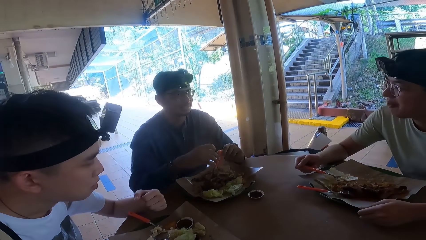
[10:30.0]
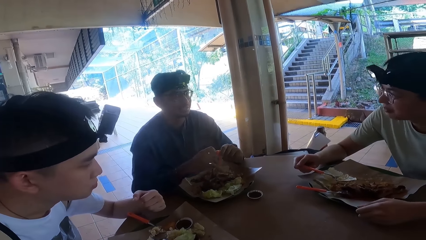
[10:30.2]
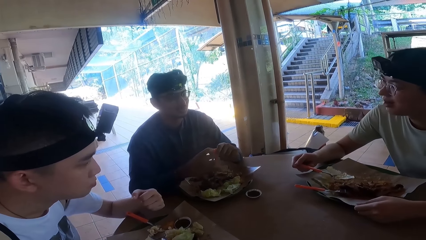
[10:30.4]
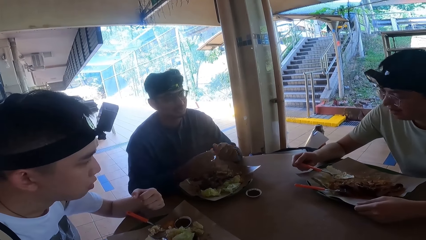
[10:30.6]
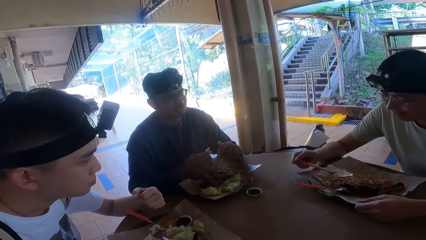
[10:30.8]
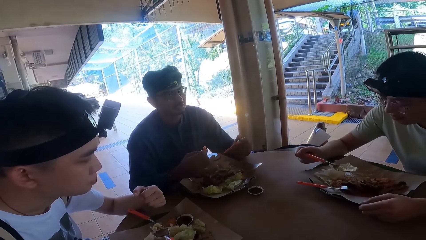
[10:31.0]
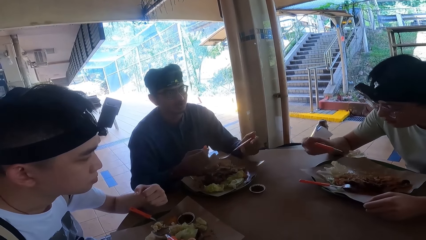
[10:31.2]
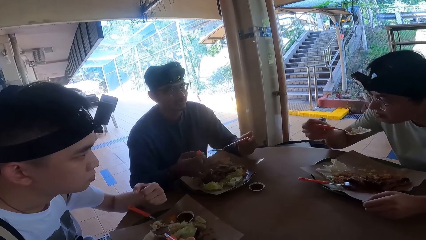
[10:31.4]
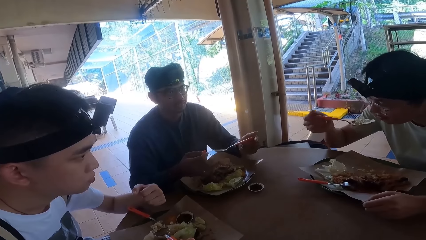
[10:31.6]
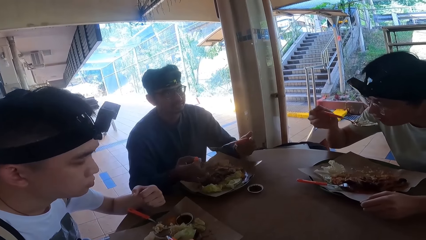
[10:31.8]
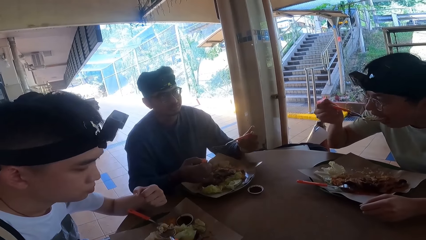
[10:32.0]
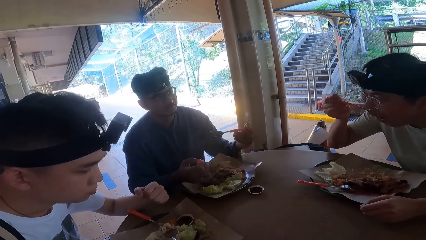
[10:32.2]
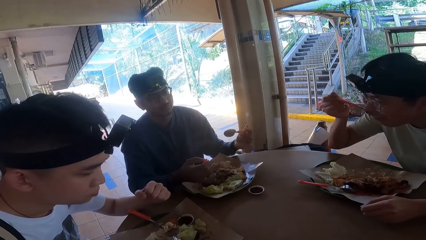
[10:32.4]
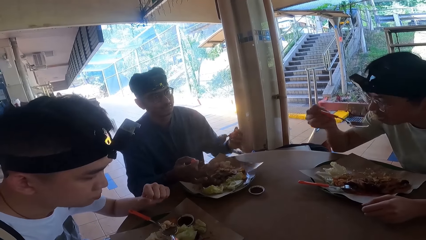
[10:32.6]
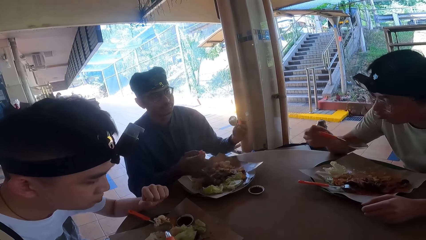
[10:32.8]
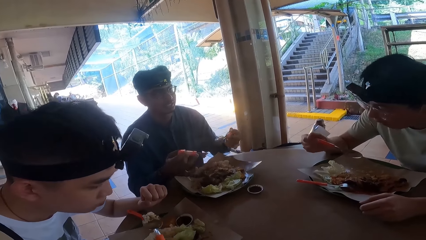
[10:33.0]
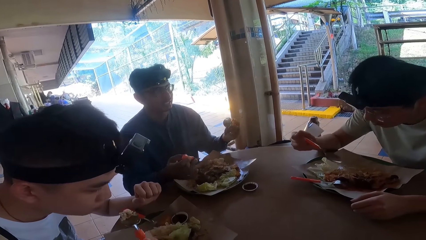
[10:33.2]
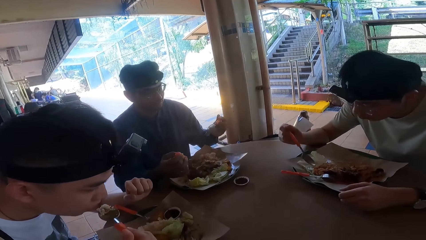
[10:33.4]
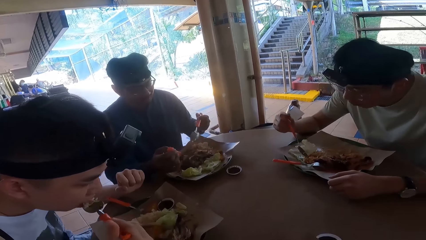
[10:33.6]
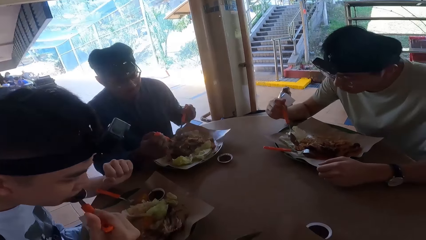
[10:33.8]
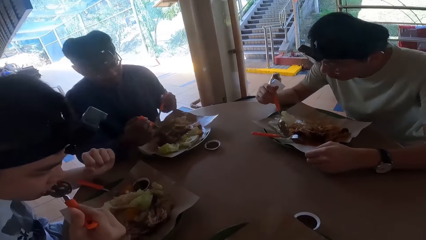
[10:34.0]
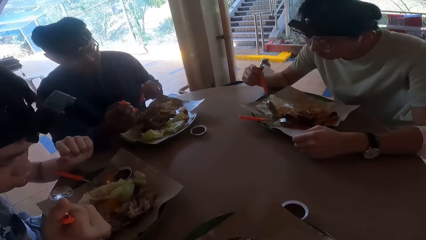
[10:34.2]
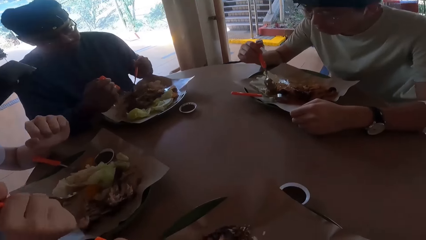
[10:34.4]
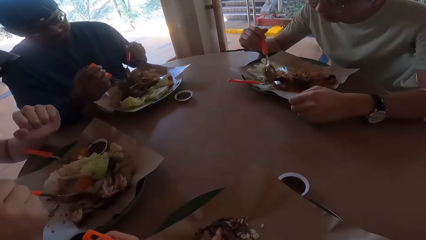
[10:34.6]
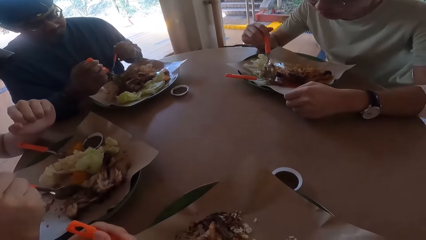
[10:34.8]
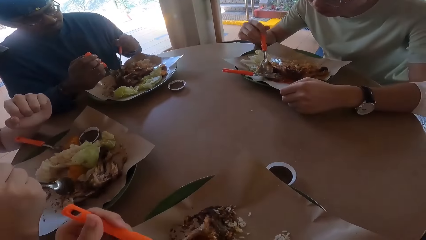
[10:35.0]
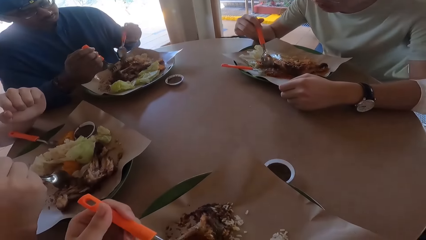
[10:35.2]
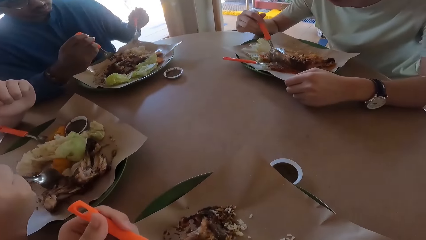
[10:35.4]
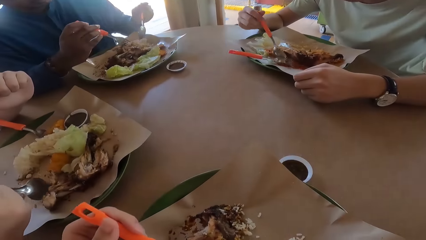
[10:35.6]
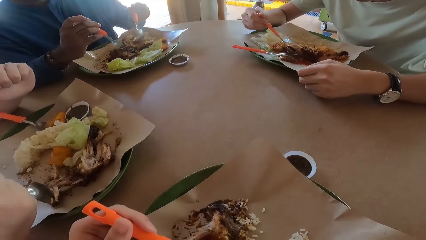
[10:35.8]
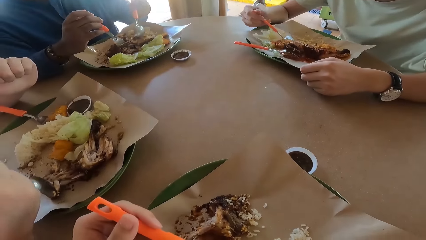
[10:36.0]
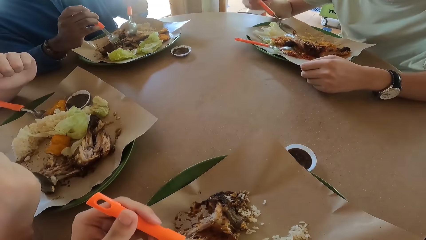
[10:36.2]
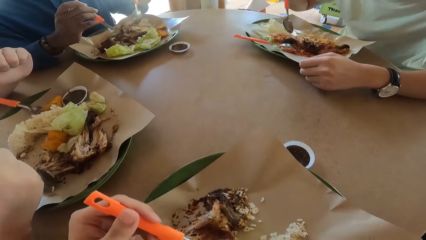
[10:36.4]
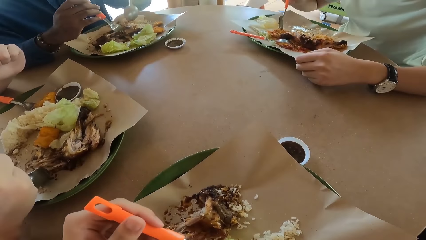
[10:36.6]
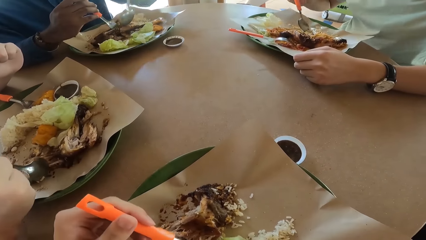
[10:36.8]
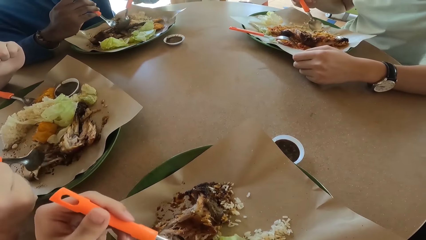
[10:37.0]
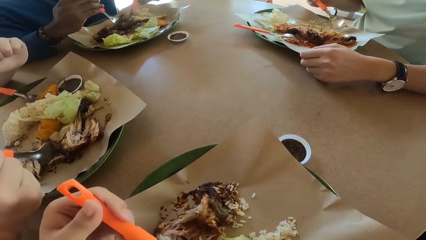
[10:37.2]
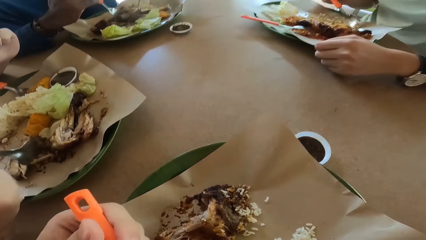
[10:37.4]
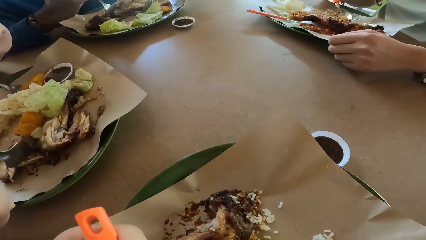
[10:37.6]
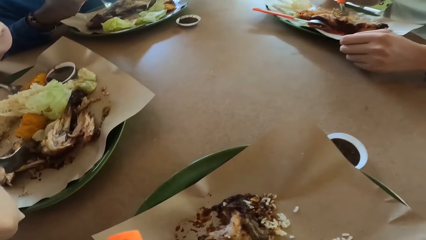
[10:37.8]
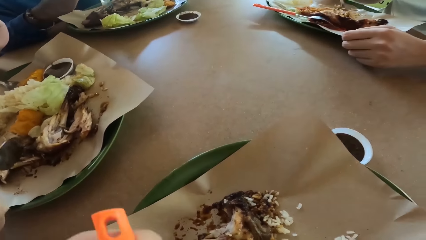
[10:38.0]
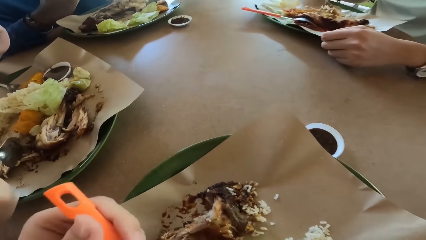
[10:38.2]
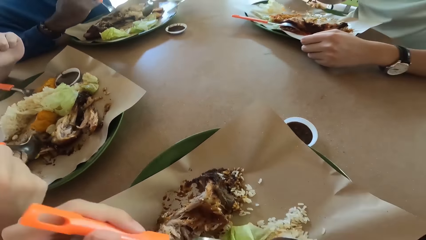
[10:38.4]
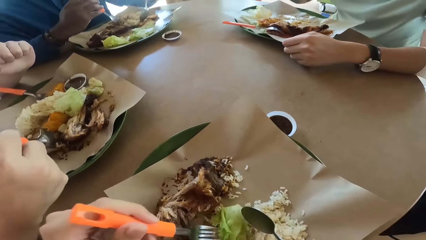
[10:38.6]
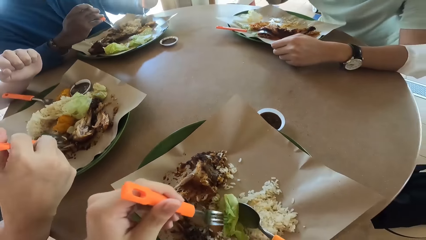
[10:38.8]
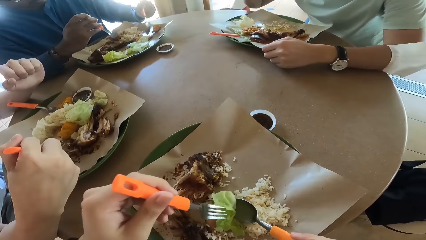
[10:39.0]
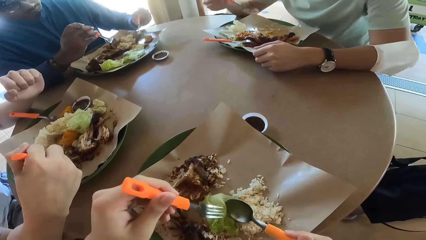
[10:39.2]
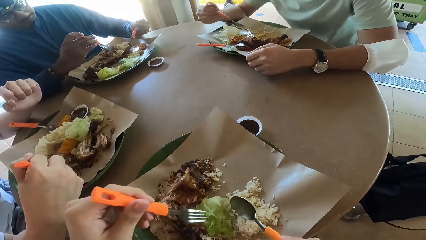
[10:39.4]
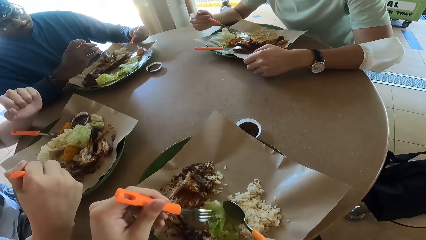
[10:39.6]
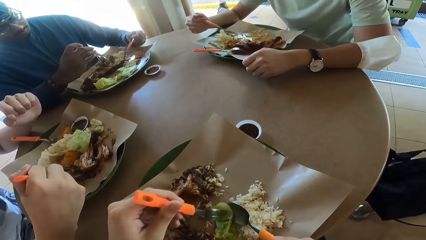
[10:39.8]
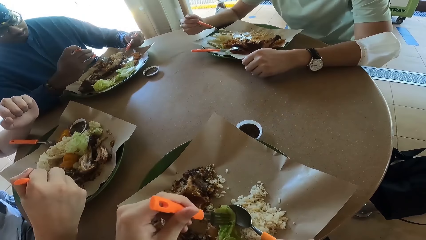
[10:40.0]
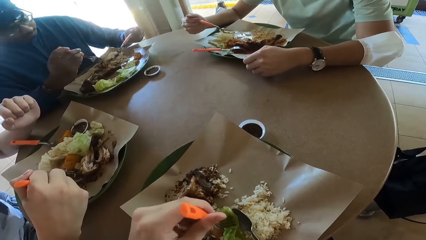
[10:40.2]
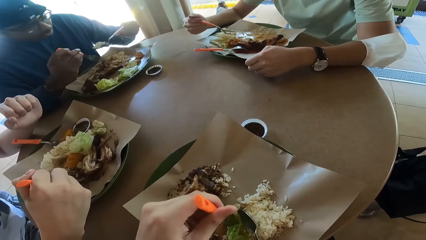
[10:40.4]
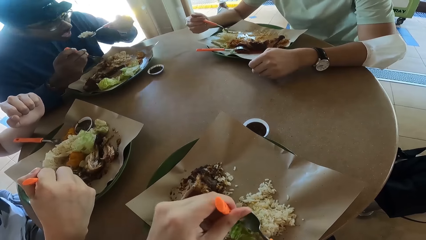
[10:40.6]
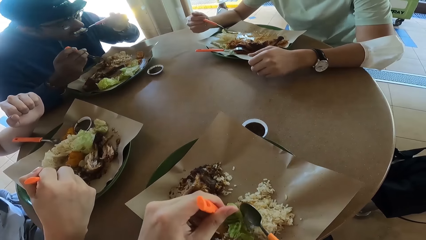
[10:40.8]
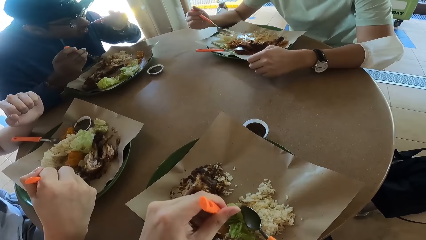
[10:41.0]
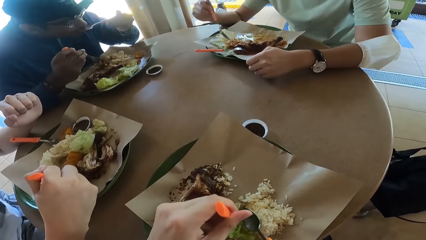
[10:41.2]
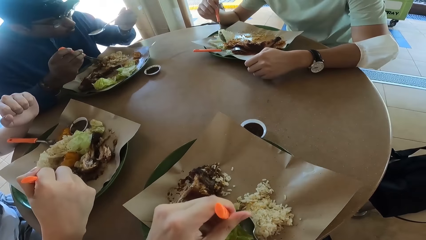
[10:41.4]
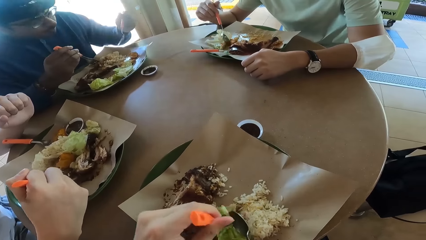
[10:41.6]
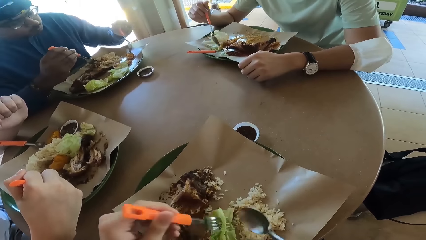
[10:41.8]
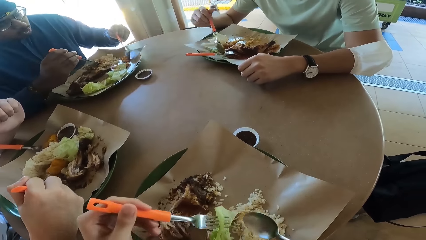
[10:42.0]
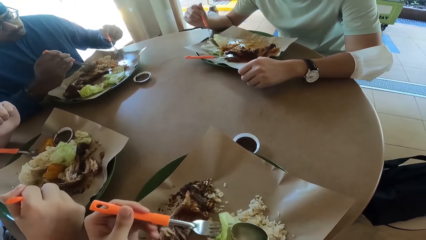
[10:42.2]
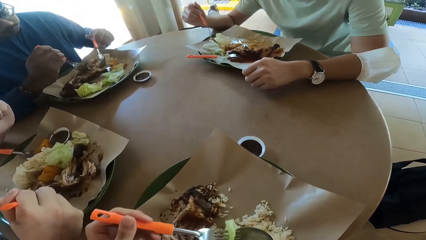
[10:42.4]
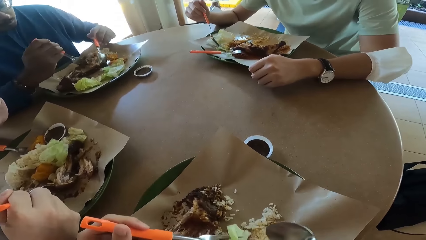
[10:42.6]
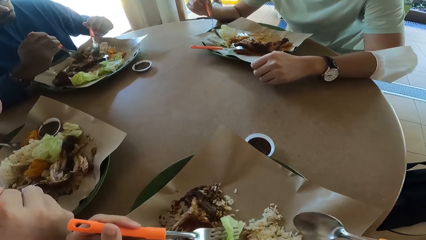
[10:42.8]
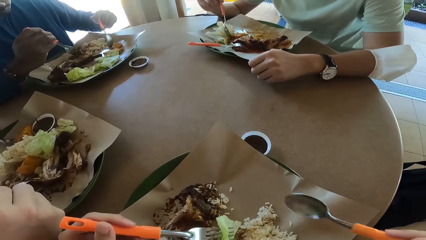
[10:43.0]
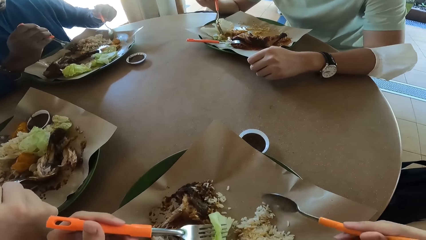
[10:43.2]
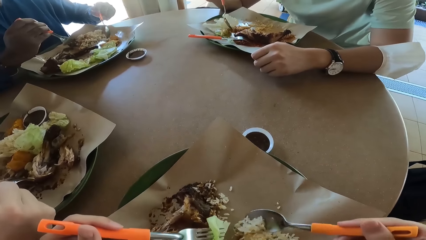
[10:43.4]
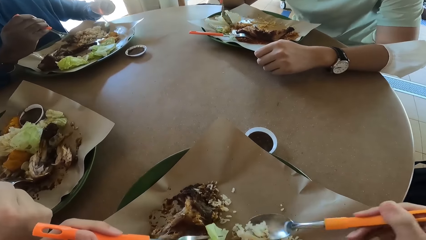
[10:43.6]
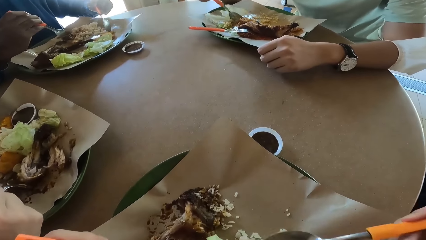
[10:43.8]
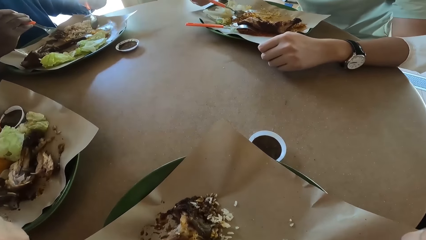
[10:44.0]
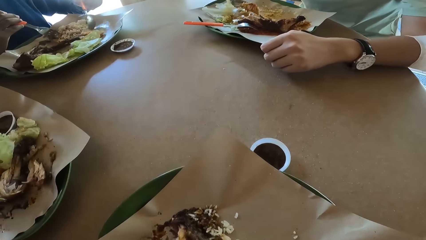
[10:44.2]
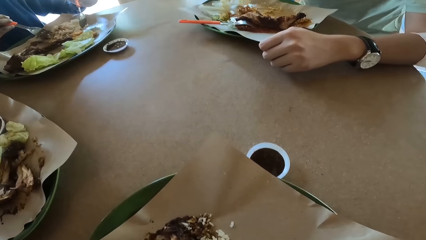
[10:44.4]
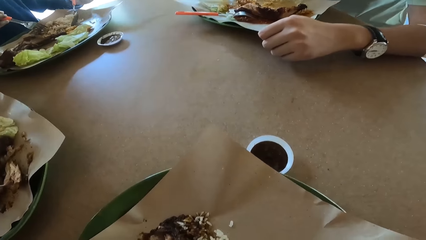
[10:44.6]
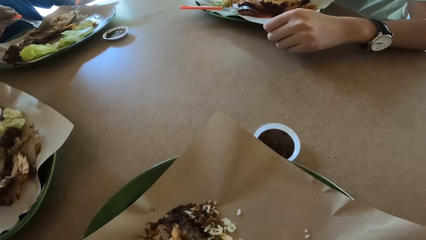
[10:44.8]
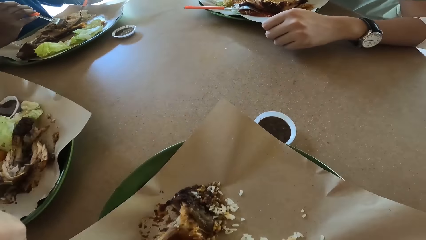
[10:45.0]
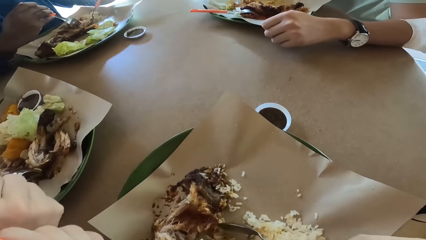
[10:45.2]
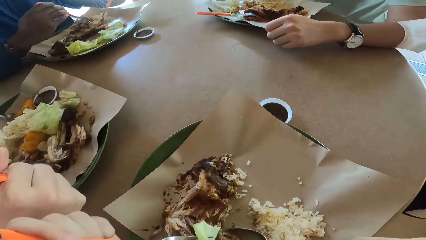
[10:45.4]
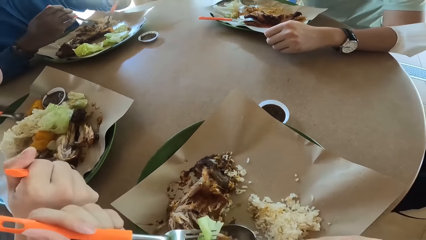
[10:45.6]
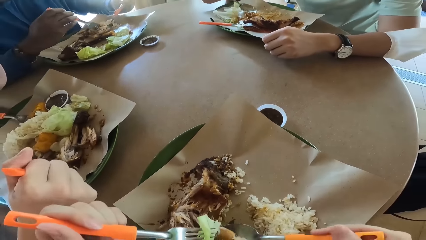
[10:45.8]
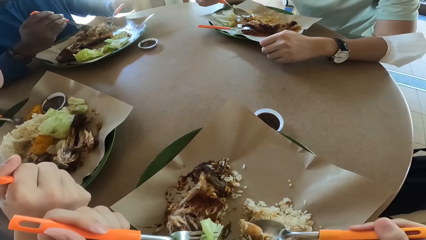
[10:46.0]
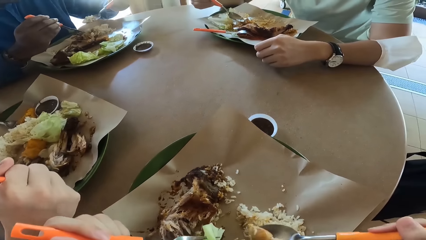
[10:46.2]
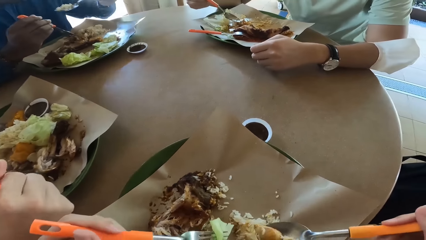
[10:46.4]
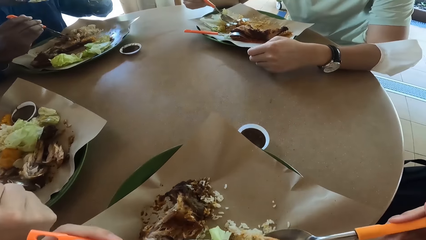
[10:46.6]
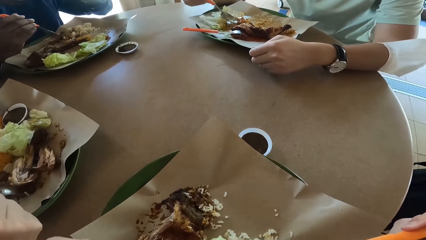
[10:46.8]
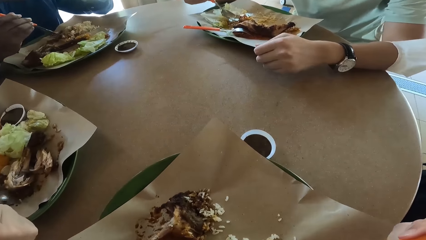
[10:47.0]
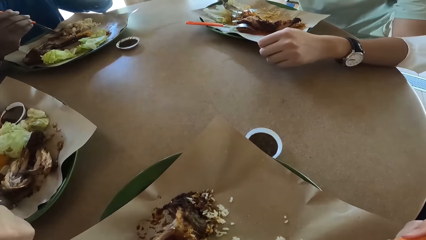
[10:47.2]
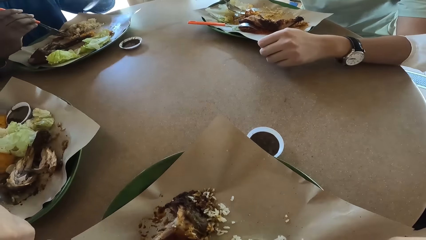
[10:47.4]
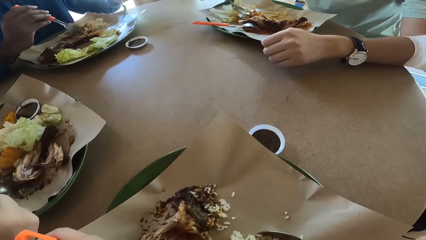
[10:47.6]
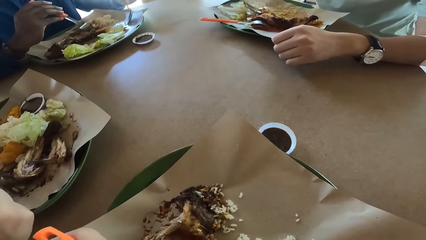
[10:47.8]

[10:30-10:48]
A person takes food with a spoon. Another person takes food with a fork. The first person takes food with a spoon. A third person takes food with a spoon.
